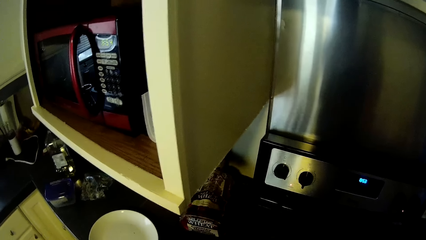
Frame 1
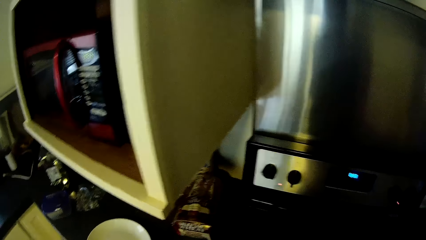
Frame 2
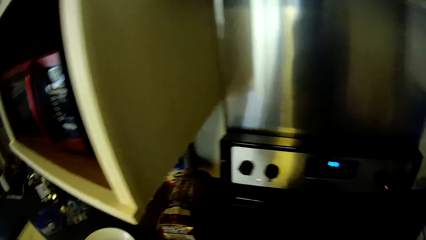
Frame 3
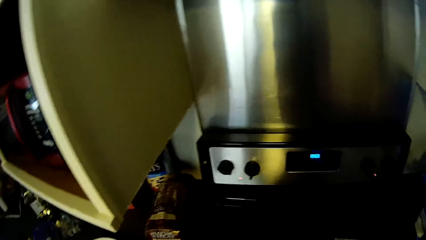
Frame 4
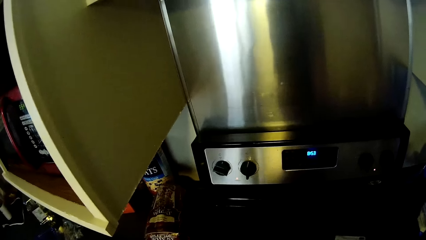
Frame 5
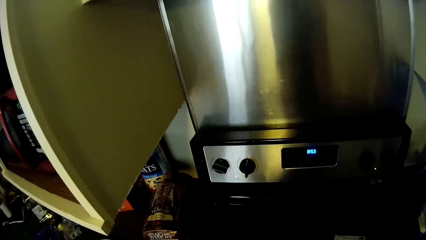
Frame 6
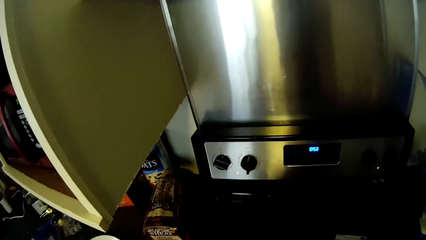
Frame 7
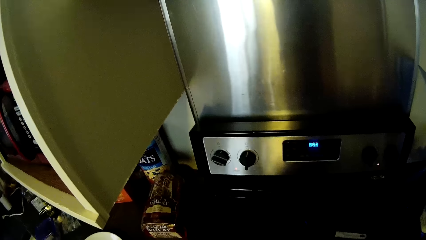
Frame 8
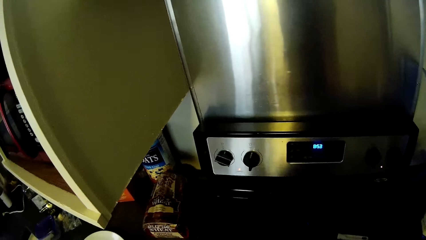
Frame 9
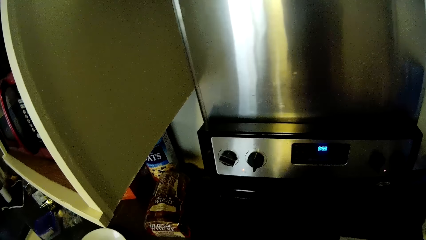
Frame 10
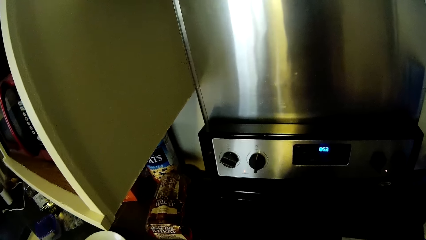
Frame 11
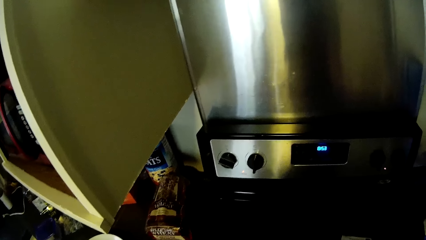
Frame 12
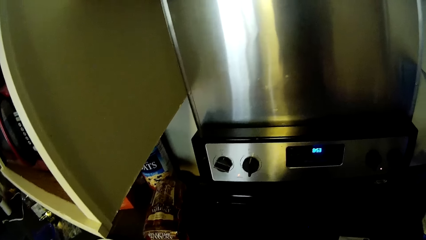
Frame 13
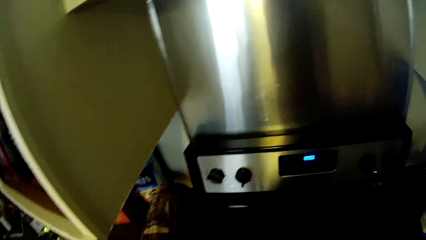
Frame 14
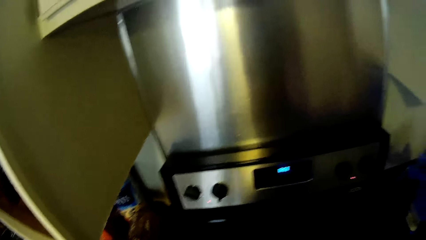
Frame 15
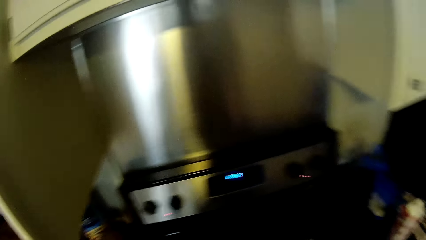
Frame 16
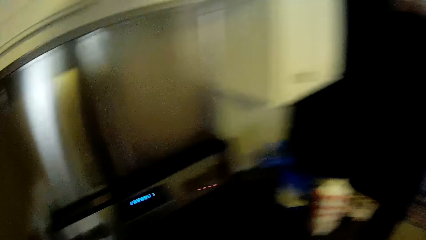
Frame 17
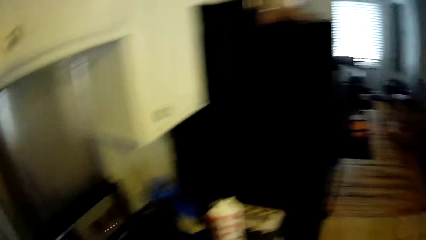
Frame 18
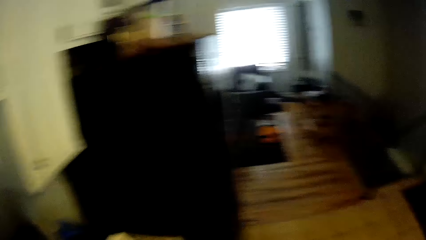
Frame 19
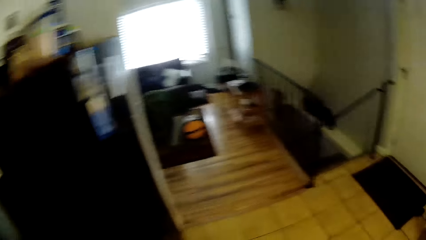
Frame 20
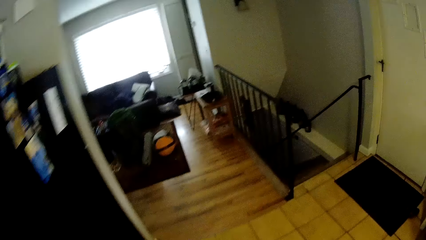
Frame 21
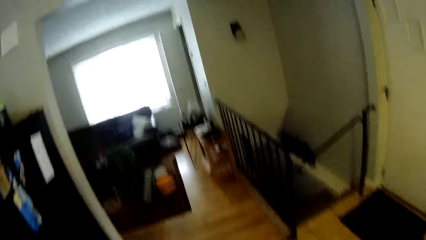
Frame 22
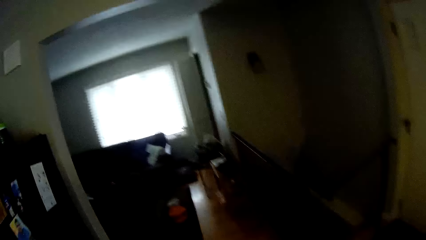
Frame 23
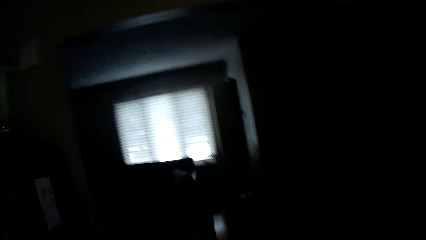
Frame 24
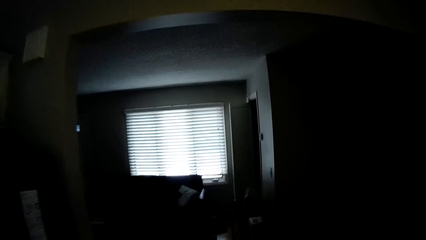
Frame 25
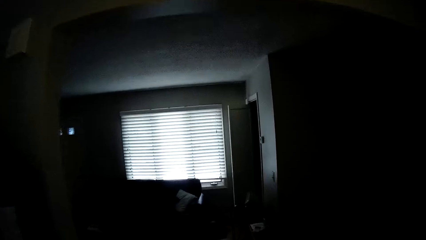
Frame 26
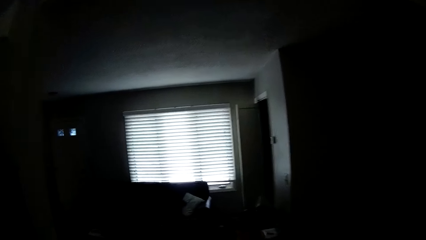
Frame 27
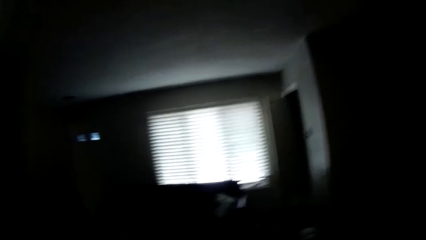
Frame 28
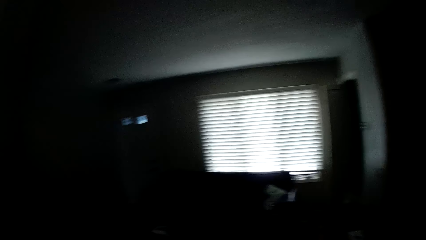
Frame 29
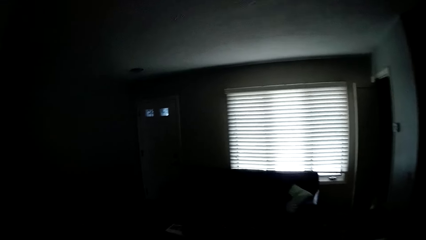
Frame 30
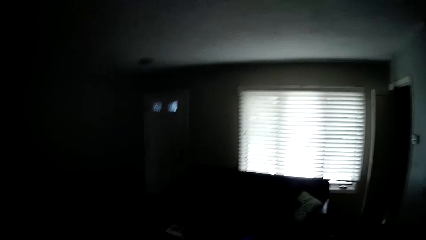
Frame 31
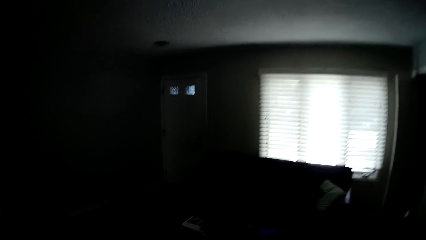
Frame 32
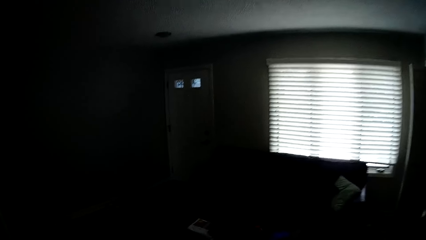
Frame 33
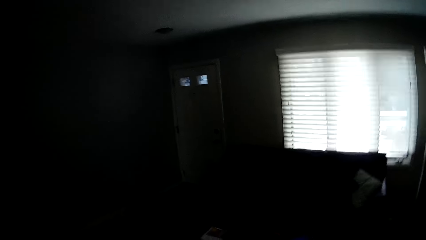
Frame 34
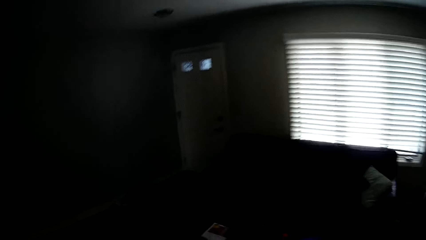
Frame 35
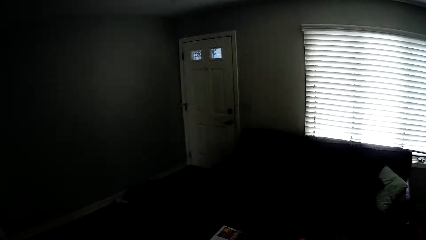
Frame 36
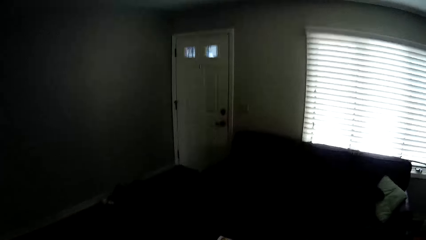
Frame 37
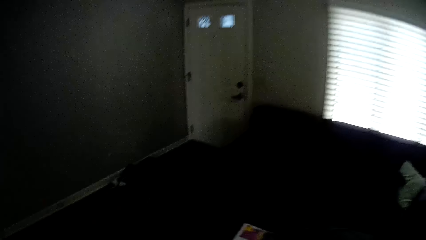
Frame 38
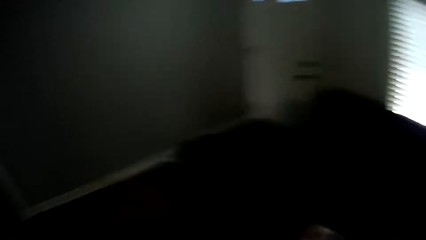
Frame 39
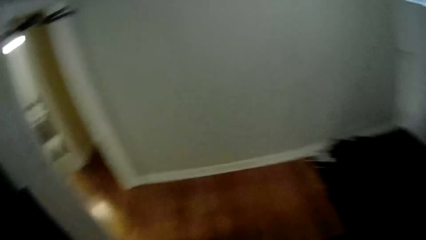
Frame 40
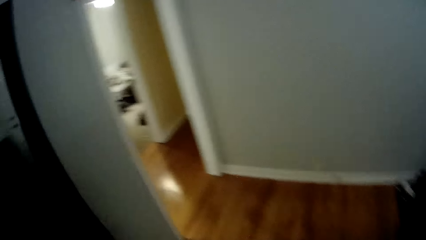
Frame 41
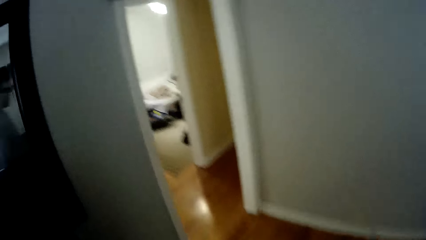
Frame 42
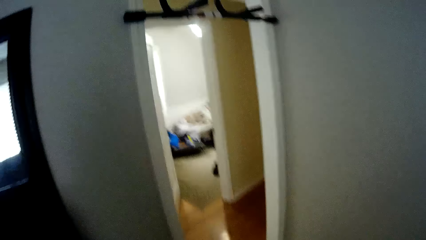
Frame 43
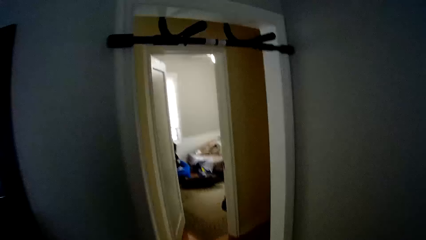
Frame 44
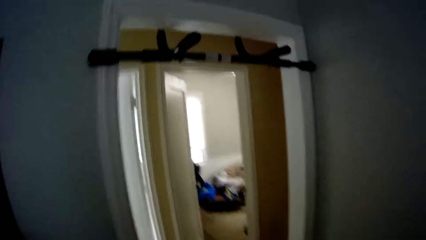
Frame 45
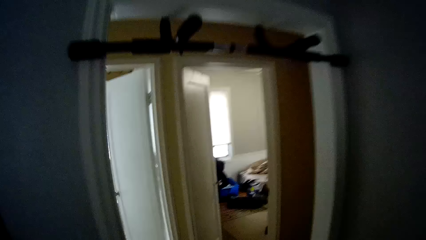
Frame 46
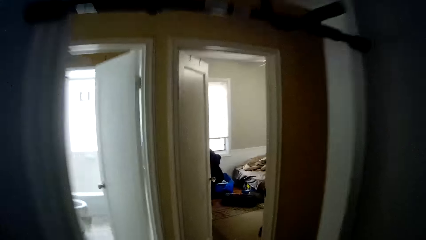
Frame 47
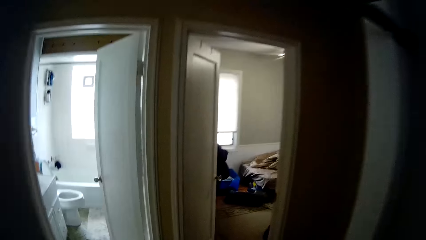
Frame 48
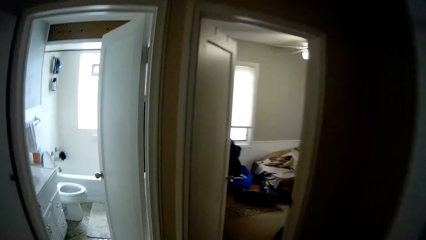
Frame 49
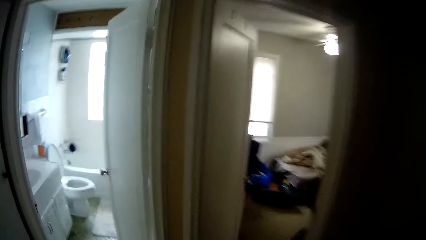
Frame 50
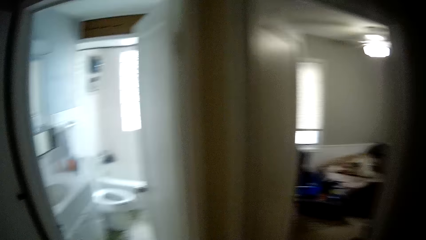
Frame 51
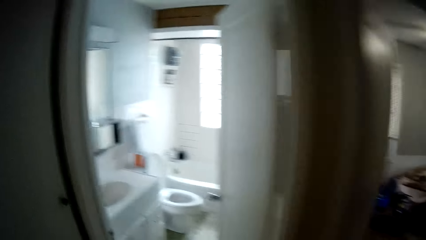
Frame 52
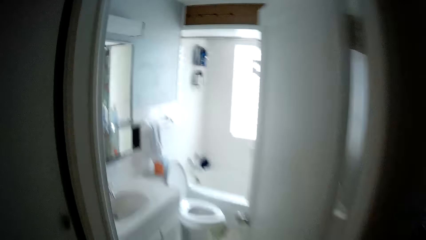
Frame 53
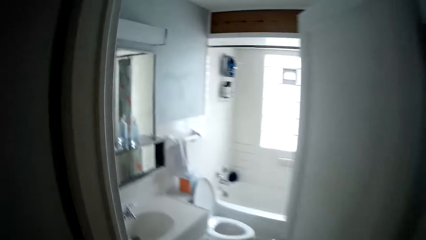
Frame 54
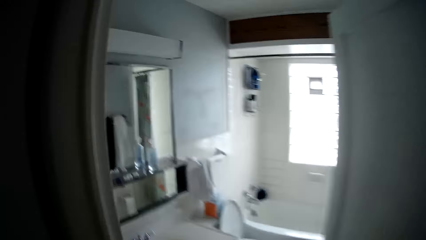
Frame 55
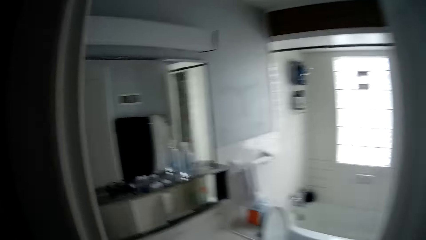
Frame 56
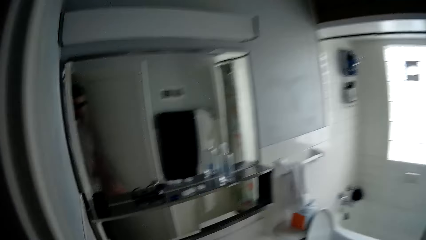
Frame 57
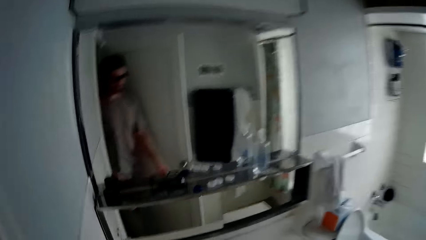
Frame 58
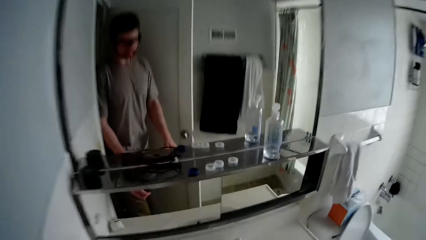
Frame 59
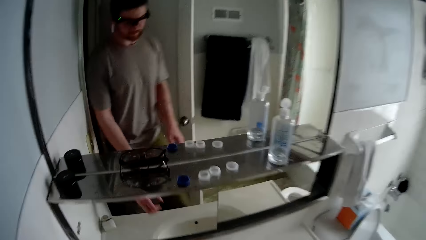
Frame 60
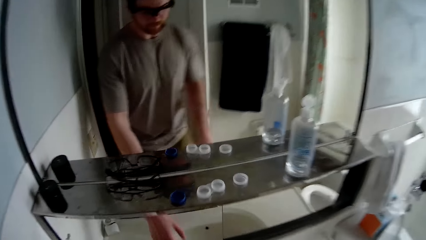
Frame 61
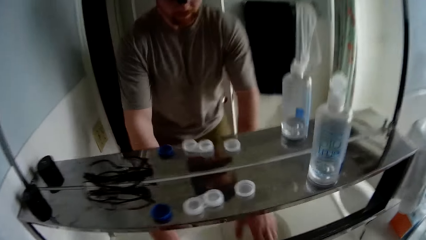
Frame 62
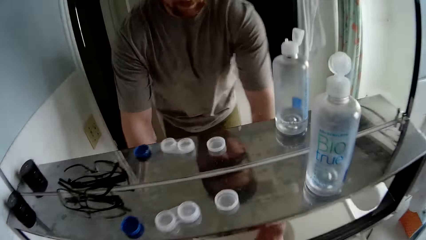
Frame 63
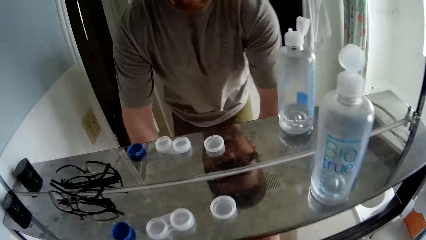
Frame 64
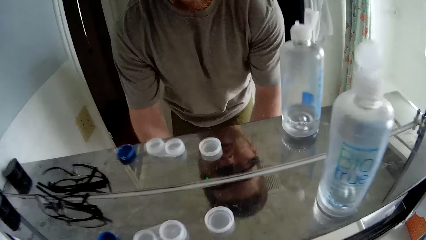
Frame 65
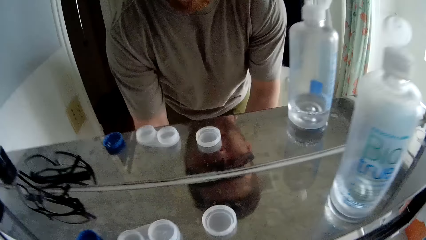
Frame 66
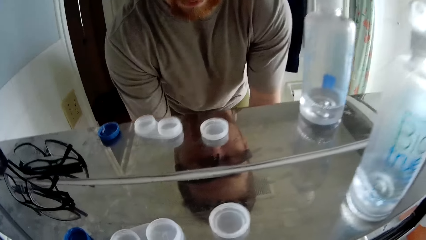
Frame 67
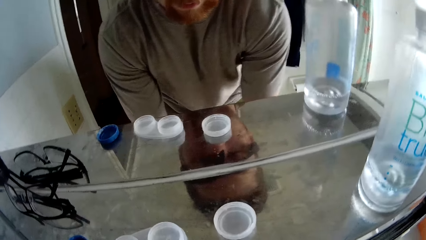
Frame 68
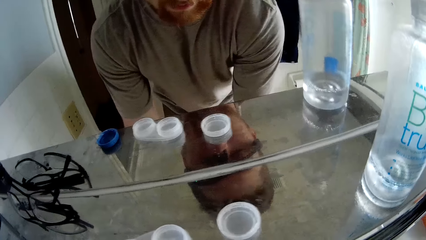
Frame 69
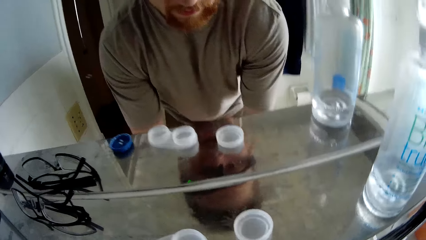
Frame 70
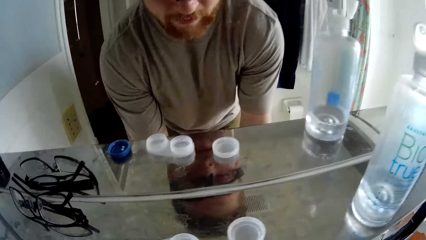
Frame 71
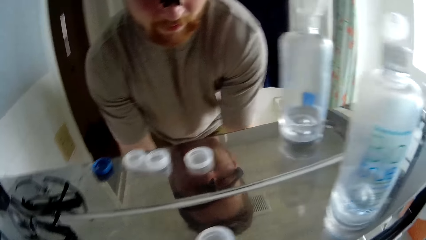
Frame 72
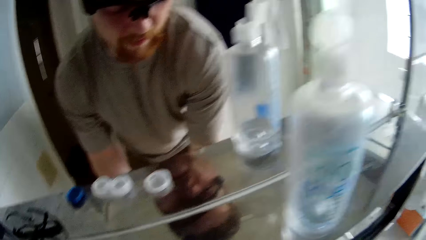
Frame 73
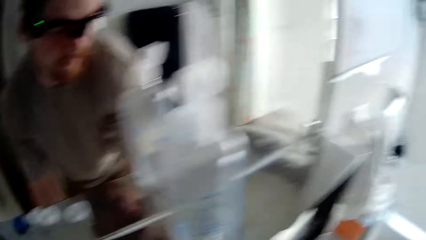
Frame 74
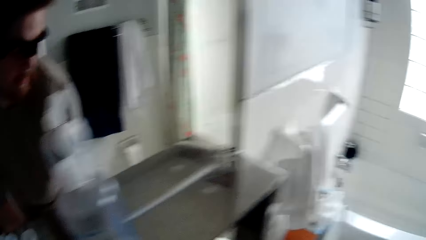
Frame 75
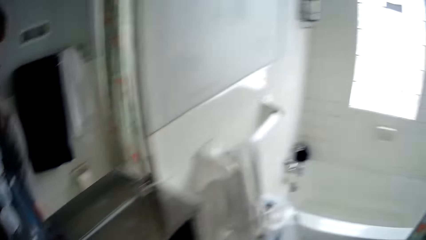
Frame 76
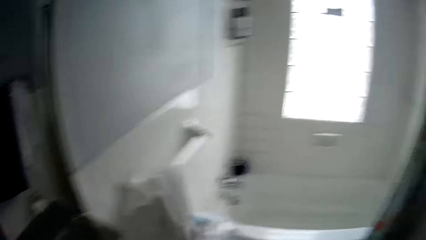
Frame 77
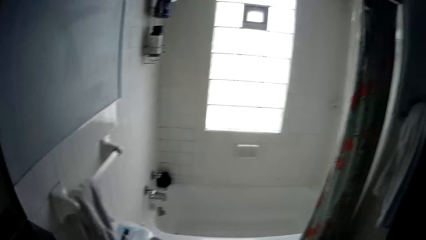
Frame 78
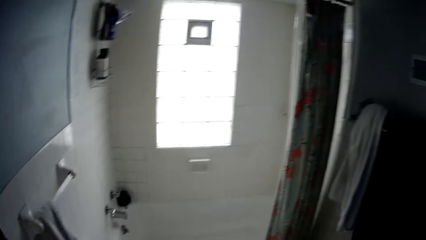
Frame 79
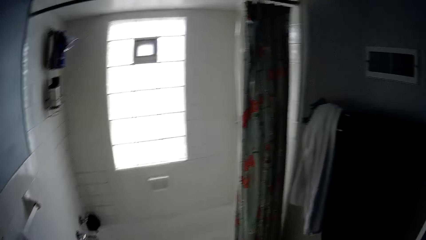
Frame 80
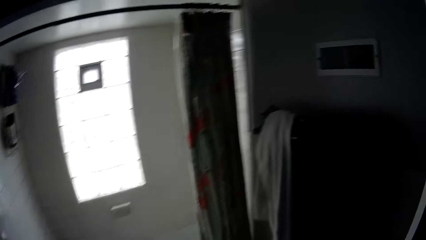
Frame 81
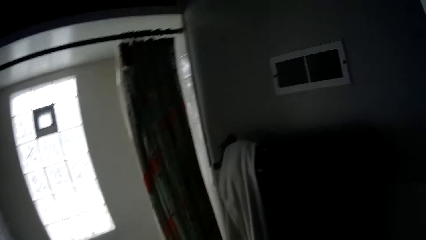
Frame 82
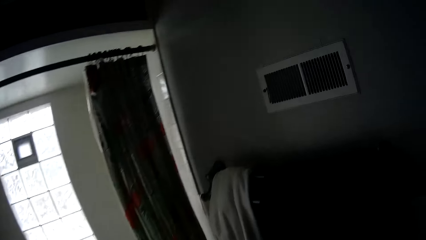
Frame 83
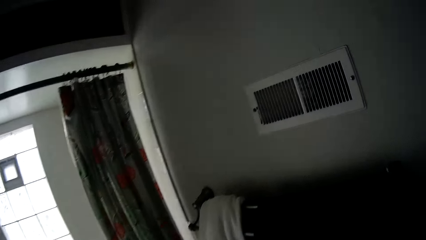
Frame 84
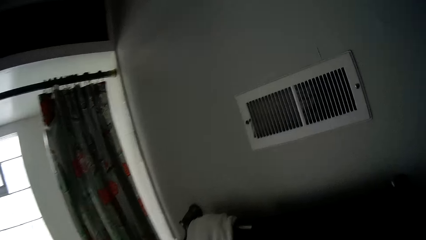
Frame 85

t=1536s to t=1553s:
The camera wearer walks from the kitchen to the bathroom. He enters the bathroom. He washes his hands in the bathroom sink. He walks towards the towels in the towel holder.
